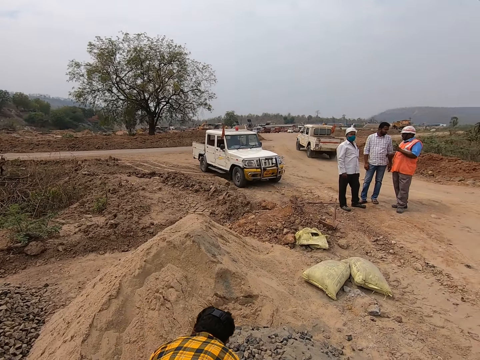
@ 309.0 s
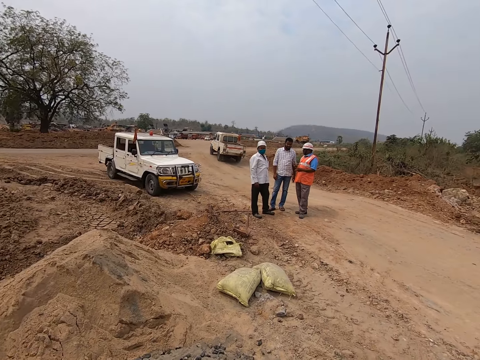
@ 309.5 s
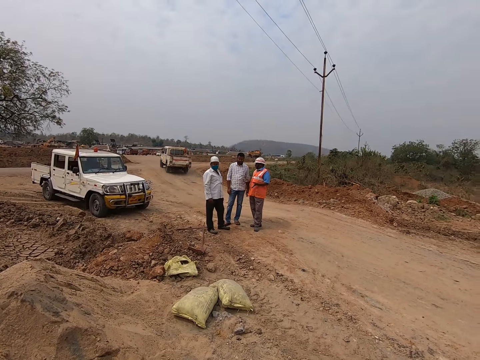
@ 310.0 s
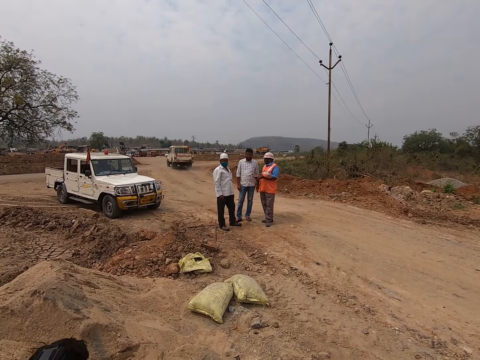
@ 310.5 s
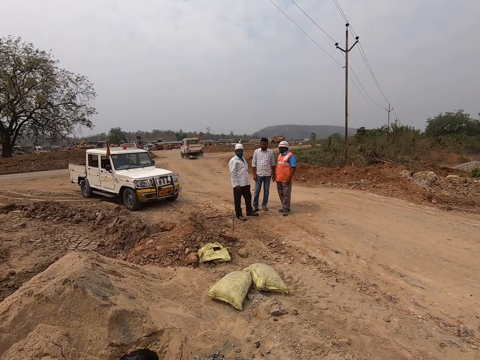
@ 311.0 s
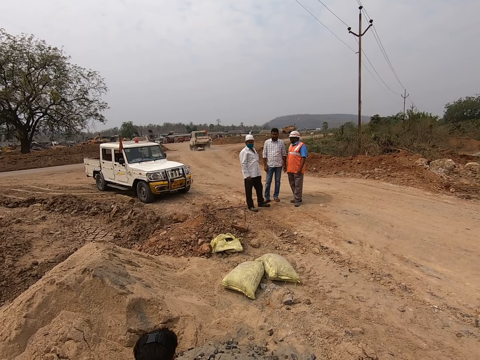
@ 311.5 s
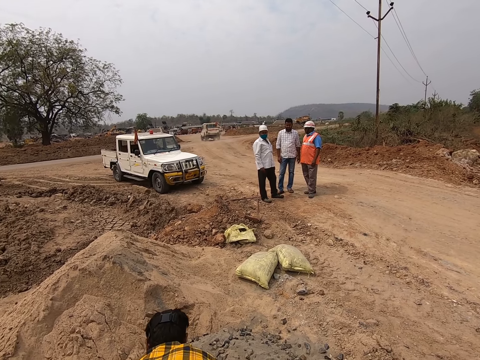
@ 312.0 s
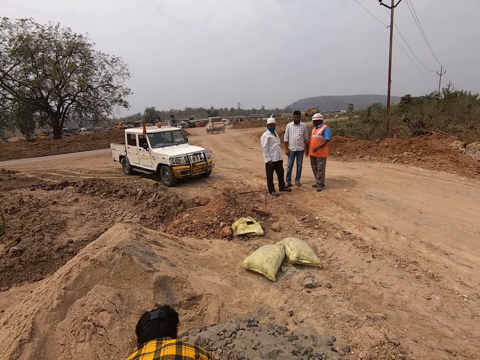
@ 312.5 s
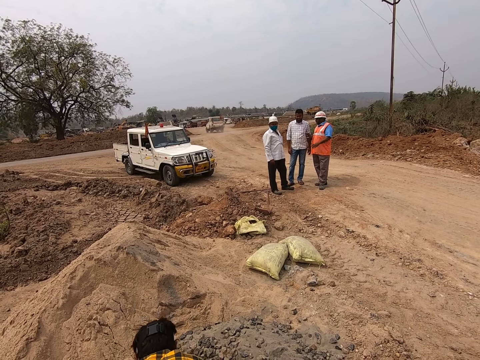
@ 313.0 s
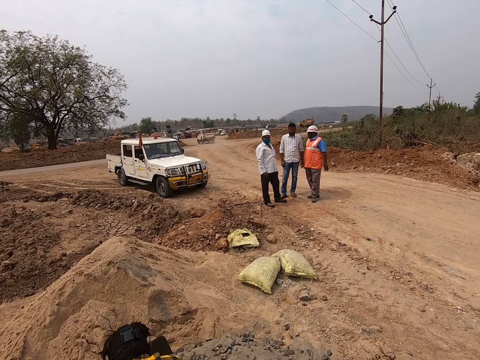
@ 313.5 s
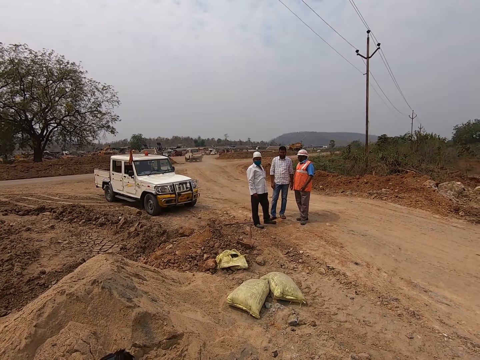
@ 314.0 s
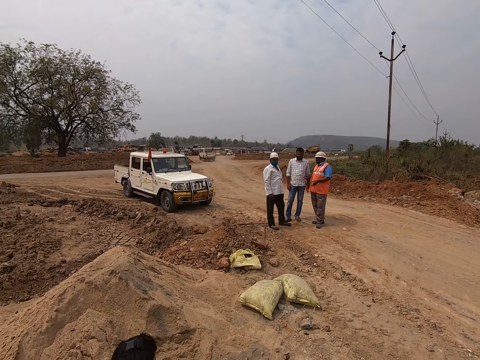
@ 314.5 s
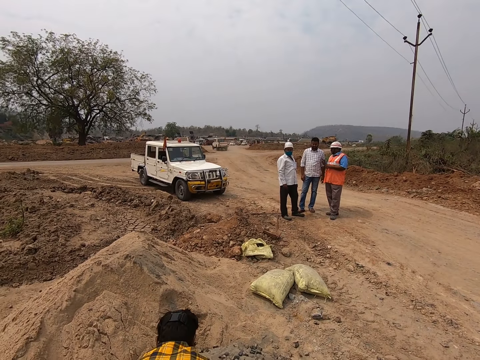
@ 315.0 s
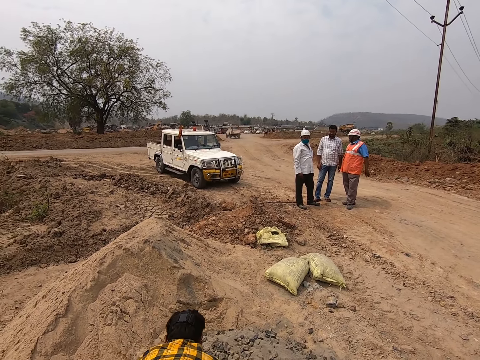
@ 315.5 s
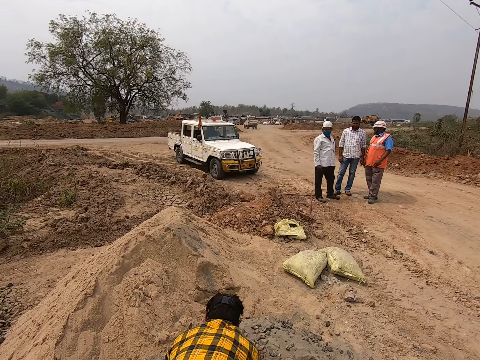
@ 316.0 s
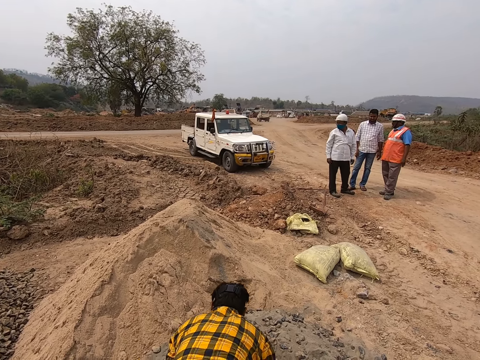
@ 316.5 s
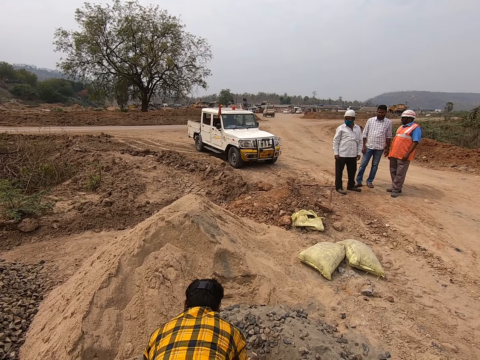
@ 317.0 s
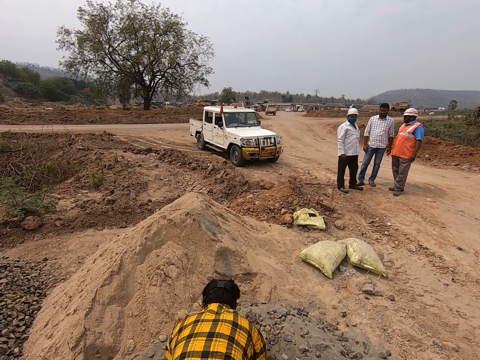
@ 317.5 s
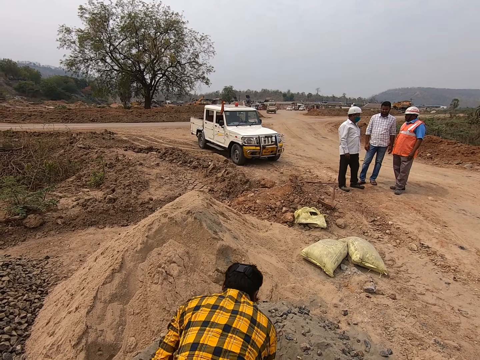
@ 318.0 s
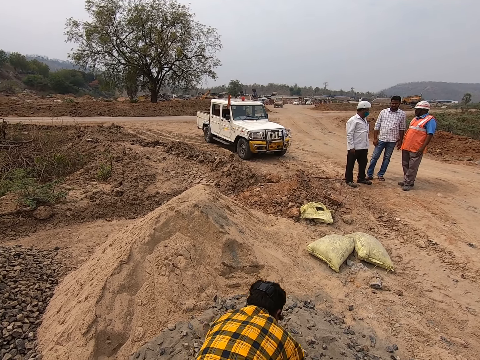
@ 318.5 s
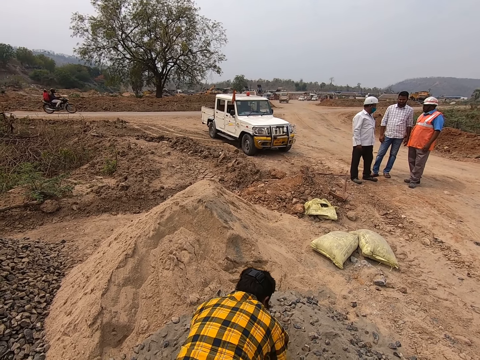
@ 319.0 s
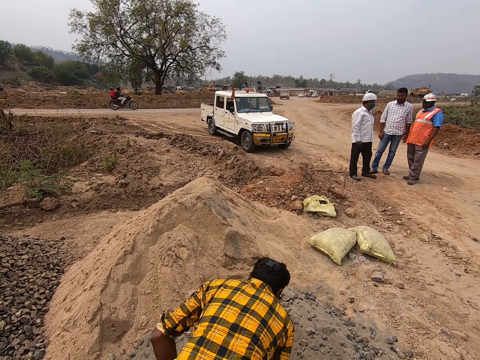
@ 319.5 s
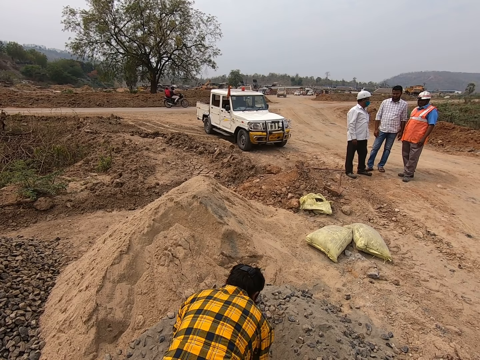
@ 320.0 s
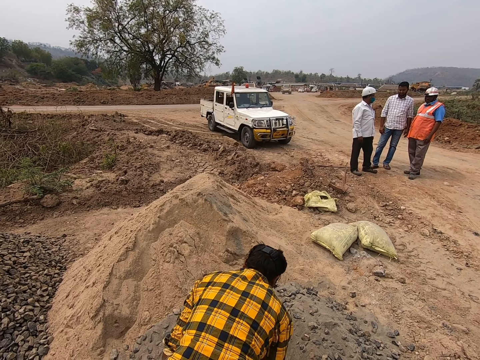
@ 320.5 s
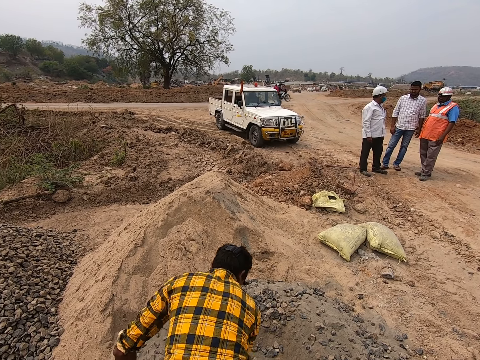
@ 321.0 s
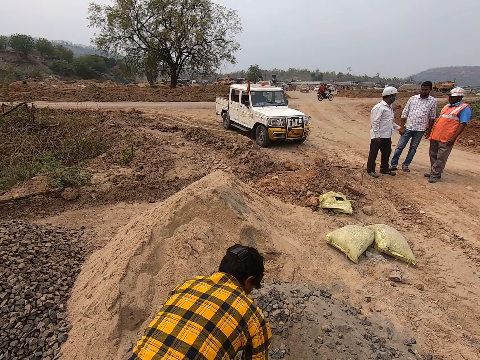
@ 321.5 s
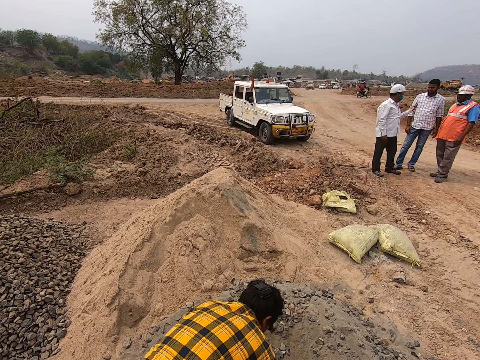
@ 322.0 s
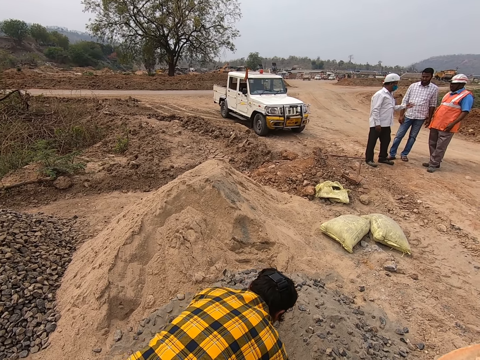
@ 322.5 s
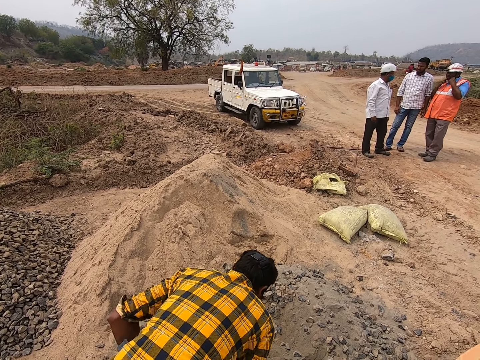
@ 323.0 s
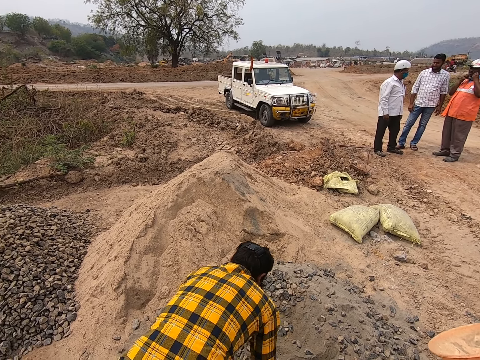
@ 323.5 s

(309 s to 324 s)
The camera wearer looks forward. They look around. A person scoops concrete. The camera wearer looks around. The person collects concrete.

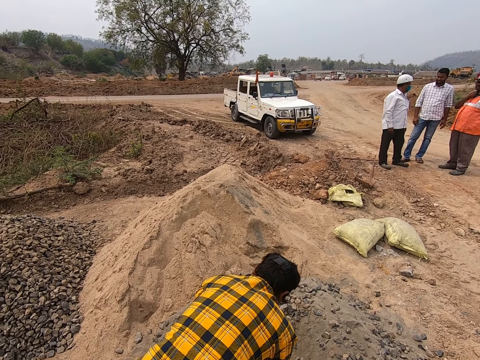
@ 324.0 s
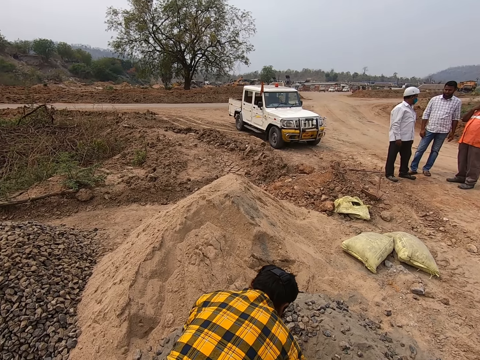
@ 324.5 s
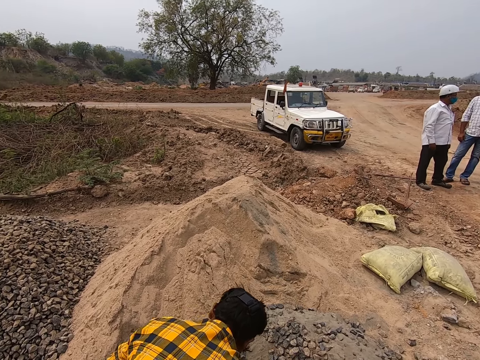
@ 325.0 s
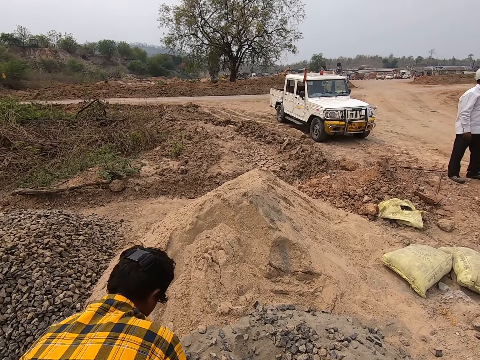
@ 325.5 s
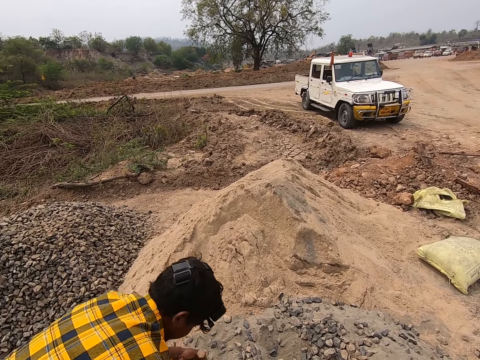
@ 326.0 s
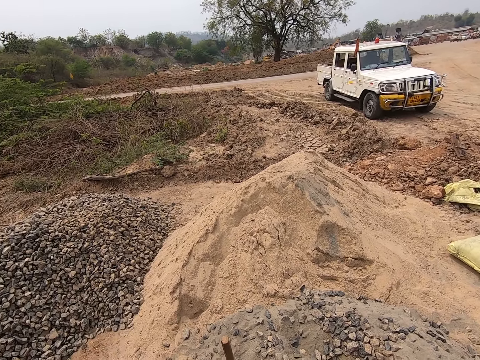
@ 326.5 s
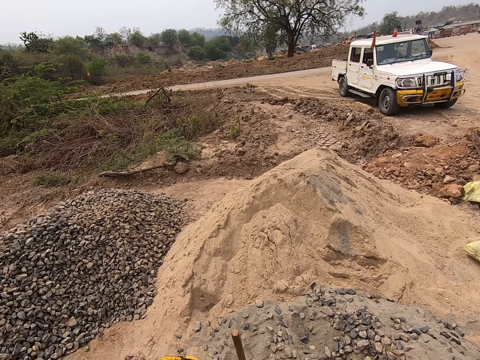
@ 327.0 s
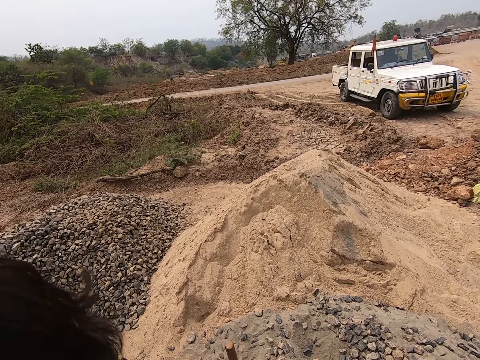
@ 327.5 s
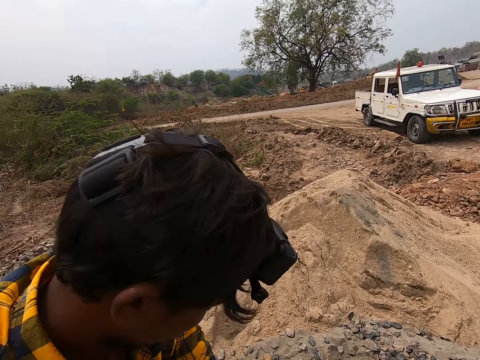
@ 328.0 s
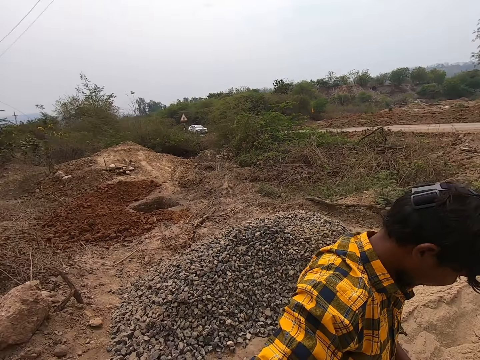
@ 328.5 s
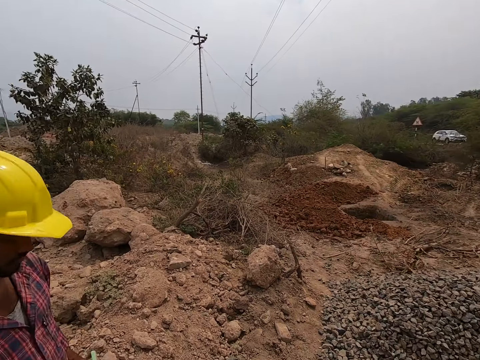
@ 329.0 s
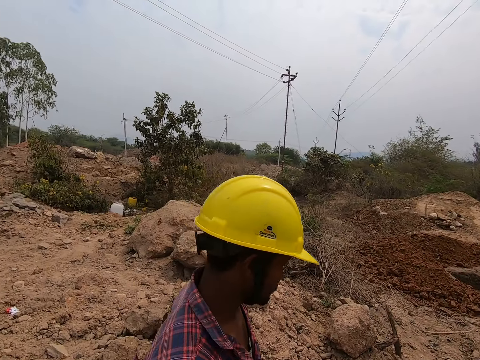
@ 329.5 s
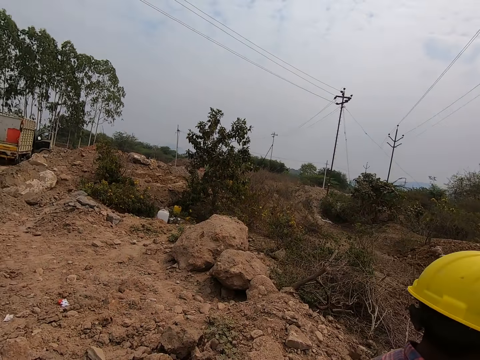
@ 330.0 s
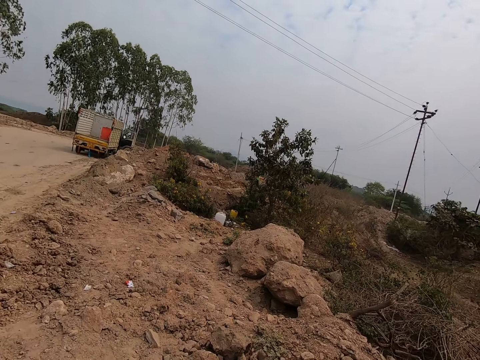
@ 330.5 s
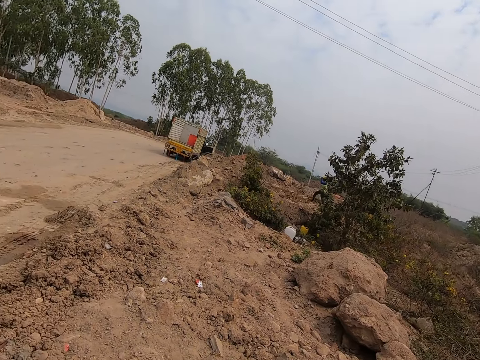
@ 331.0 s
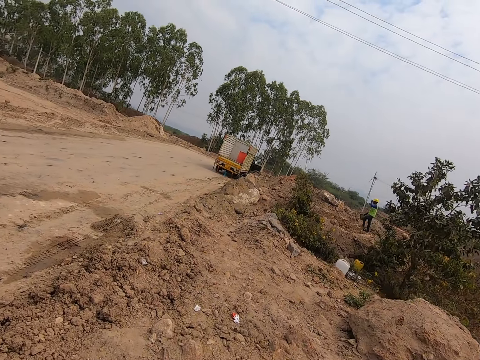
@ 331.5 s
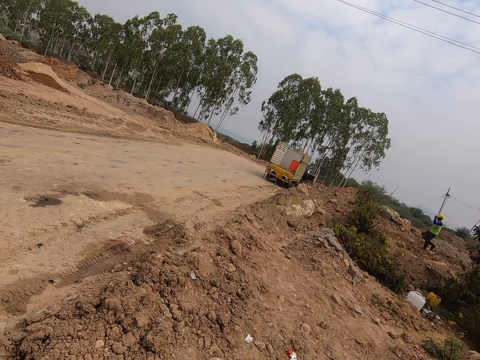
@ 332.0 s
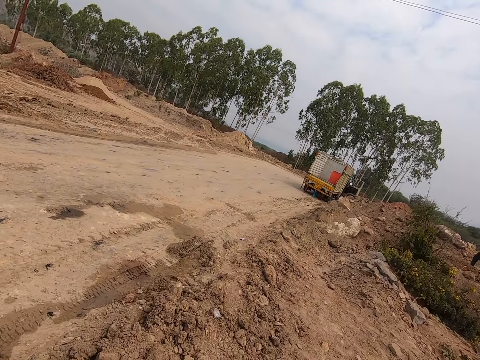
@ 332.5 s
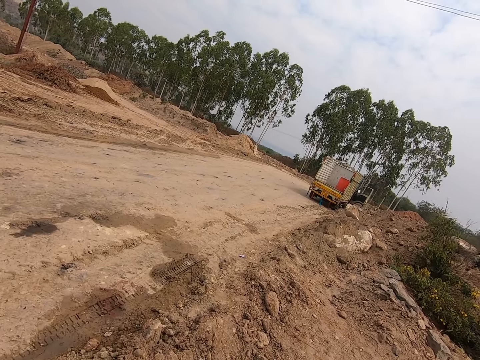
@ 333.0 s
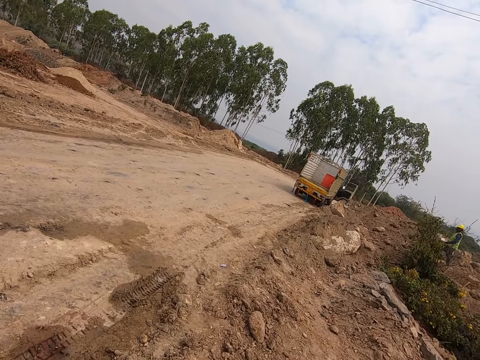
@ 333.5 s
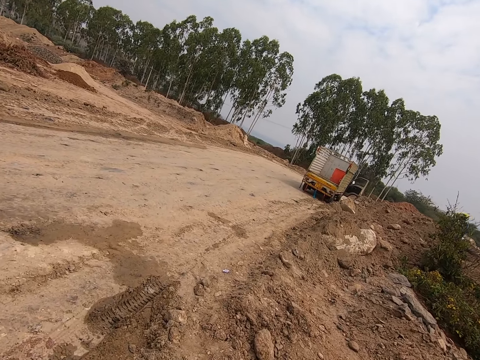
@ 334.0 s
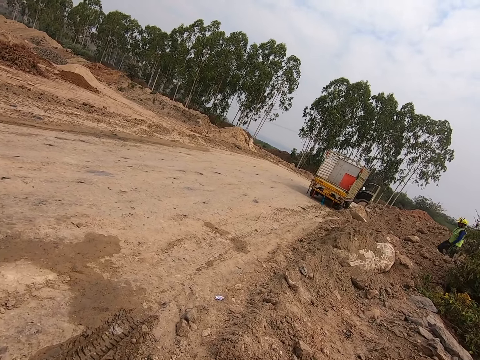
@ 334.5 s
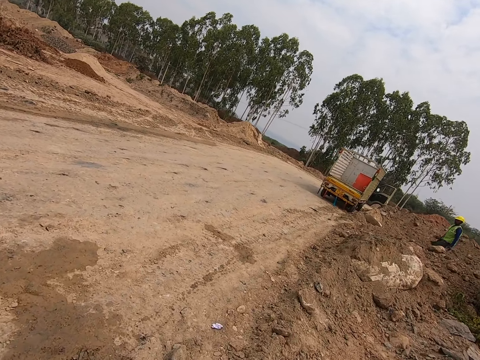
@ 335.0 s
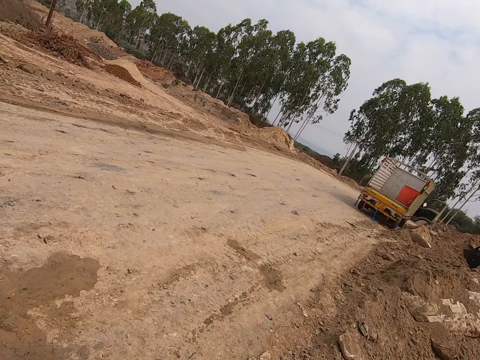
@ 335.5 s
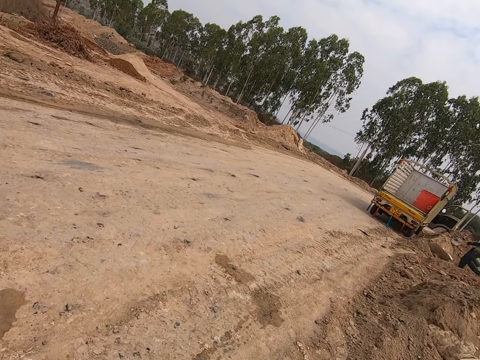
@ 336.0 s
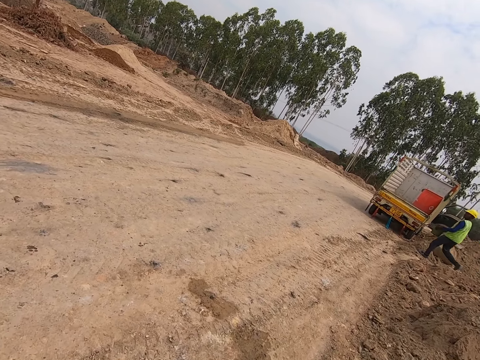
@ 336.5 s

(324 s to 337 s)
The camera wearer turns around. A person walks around. The camera wearer walks around and converses. Another person walks around.
